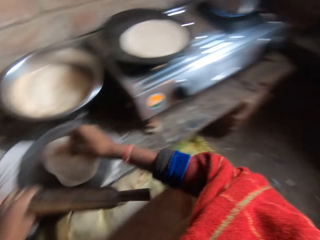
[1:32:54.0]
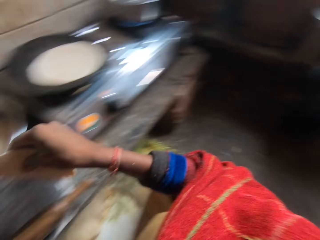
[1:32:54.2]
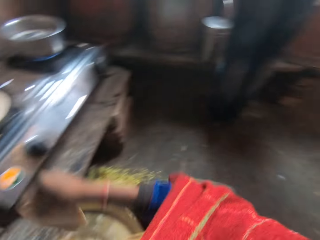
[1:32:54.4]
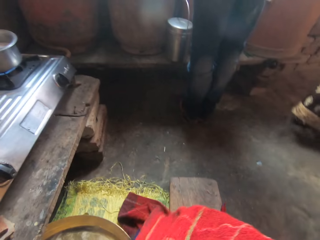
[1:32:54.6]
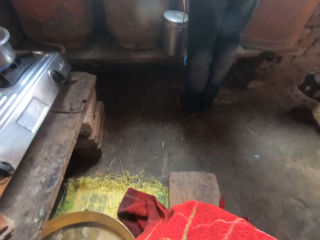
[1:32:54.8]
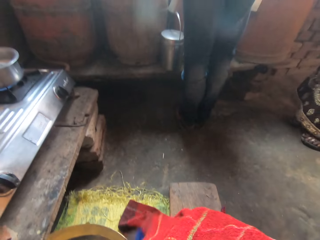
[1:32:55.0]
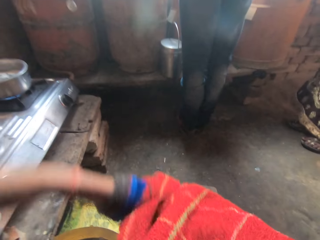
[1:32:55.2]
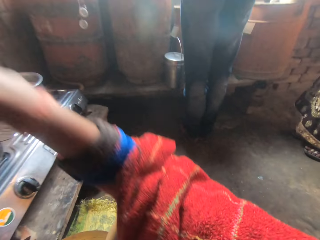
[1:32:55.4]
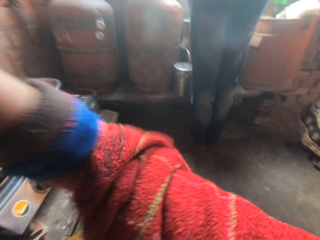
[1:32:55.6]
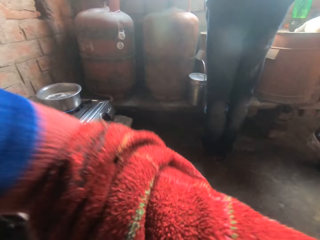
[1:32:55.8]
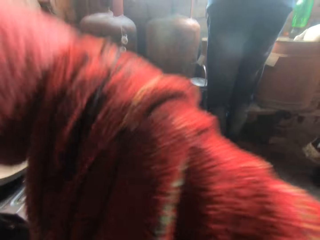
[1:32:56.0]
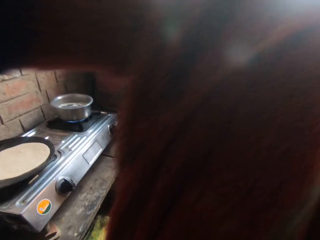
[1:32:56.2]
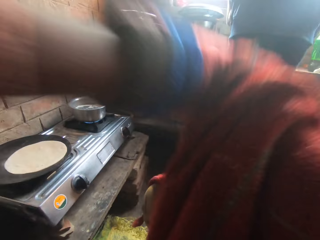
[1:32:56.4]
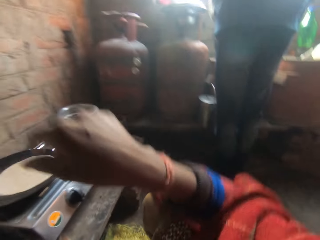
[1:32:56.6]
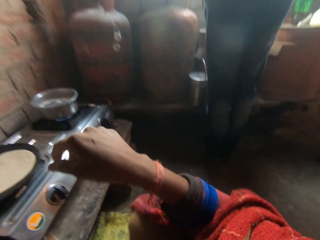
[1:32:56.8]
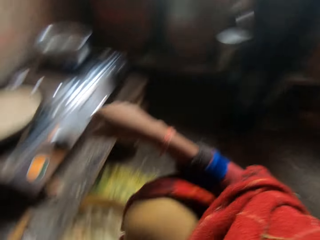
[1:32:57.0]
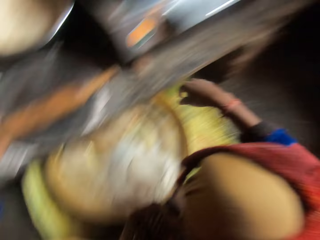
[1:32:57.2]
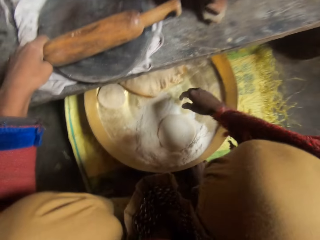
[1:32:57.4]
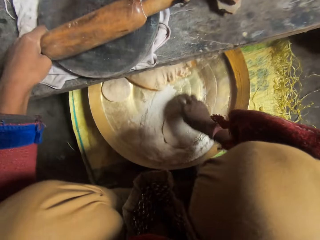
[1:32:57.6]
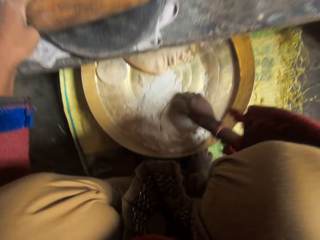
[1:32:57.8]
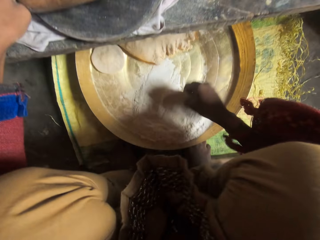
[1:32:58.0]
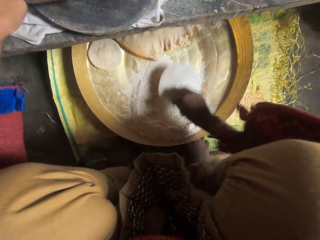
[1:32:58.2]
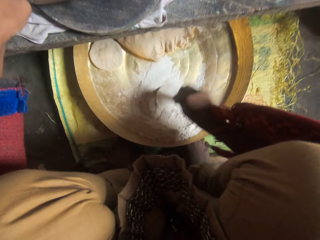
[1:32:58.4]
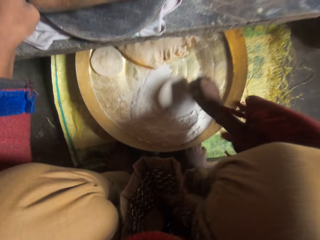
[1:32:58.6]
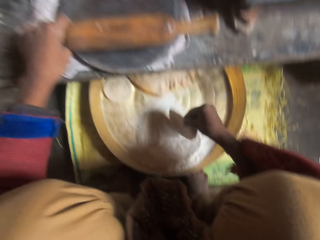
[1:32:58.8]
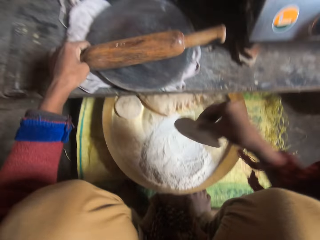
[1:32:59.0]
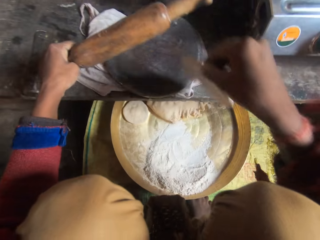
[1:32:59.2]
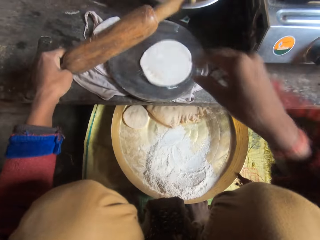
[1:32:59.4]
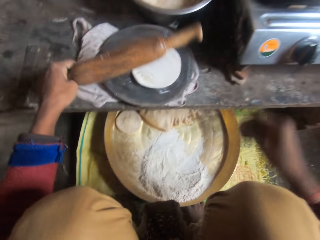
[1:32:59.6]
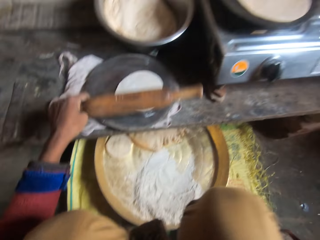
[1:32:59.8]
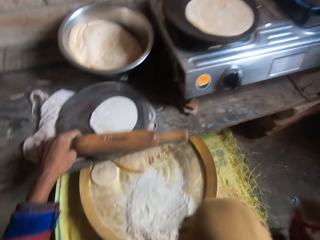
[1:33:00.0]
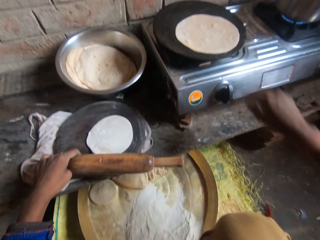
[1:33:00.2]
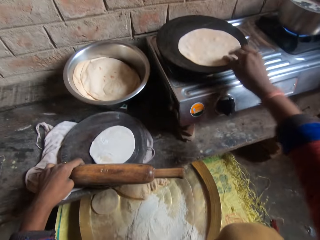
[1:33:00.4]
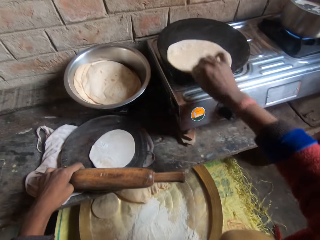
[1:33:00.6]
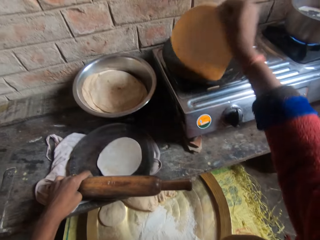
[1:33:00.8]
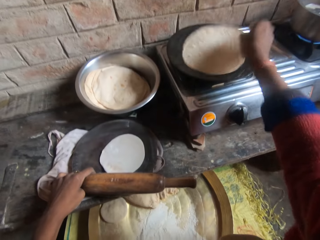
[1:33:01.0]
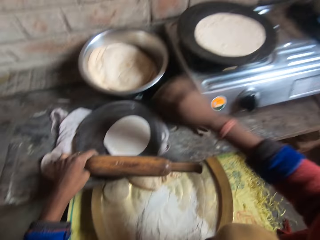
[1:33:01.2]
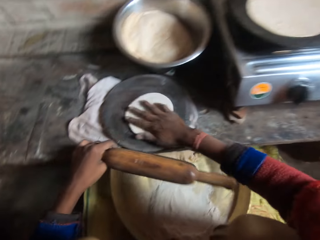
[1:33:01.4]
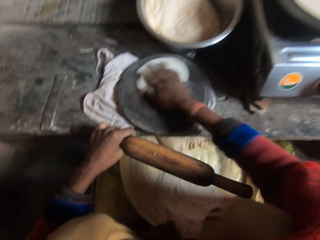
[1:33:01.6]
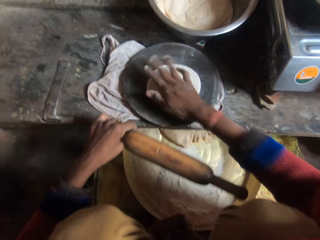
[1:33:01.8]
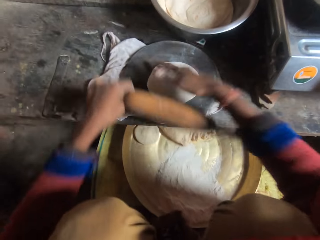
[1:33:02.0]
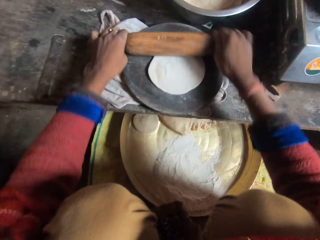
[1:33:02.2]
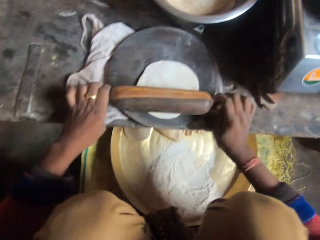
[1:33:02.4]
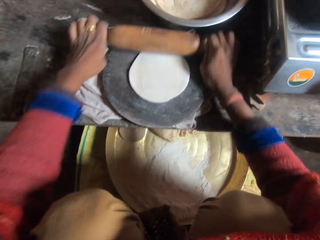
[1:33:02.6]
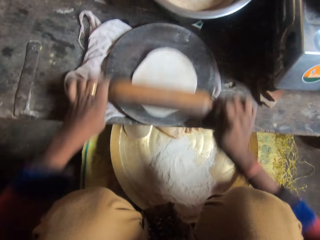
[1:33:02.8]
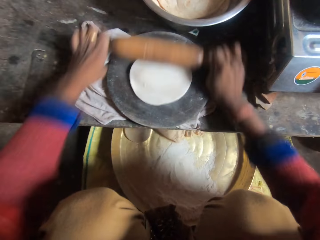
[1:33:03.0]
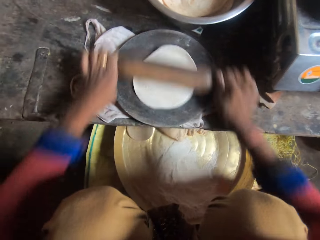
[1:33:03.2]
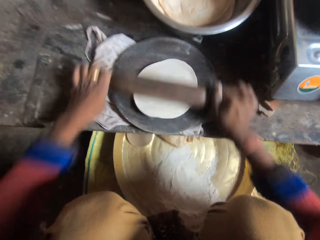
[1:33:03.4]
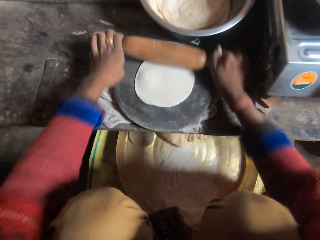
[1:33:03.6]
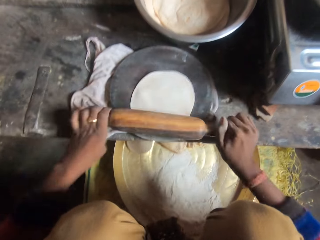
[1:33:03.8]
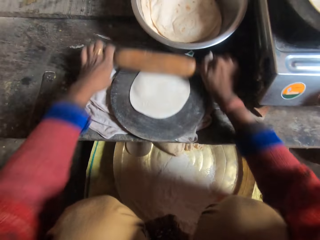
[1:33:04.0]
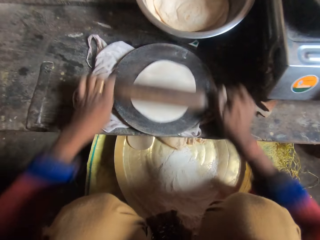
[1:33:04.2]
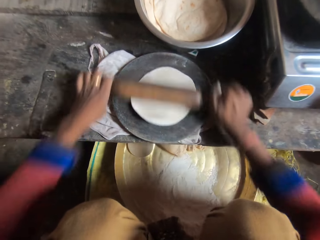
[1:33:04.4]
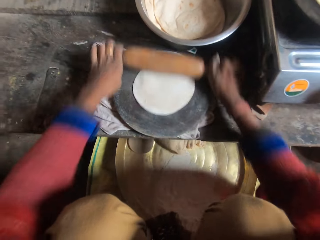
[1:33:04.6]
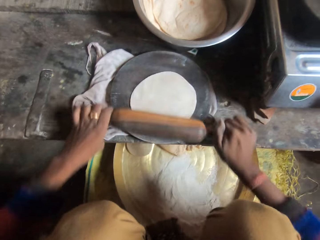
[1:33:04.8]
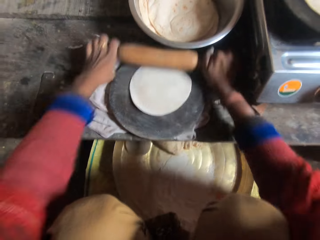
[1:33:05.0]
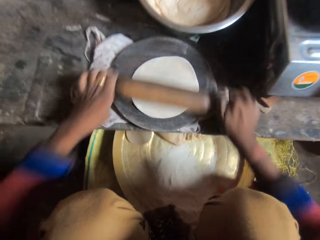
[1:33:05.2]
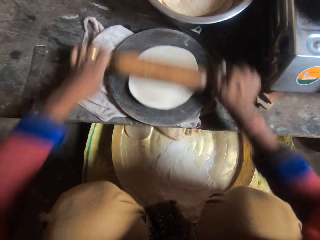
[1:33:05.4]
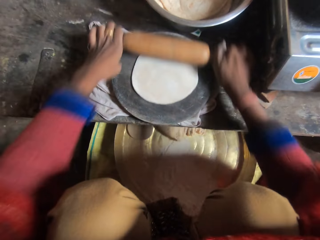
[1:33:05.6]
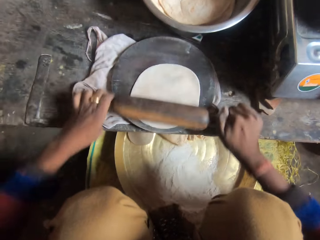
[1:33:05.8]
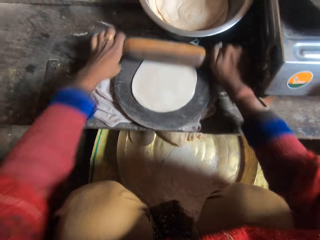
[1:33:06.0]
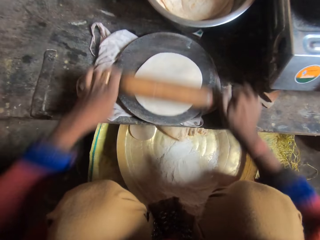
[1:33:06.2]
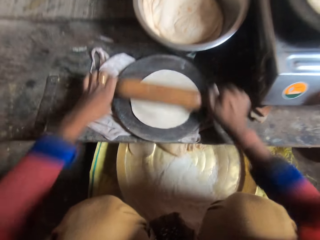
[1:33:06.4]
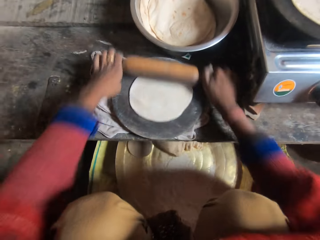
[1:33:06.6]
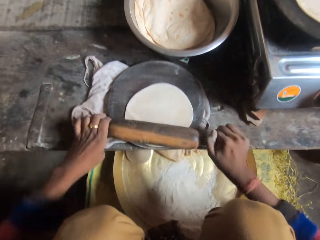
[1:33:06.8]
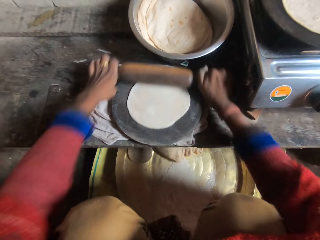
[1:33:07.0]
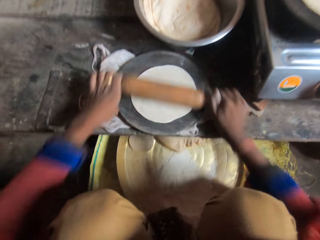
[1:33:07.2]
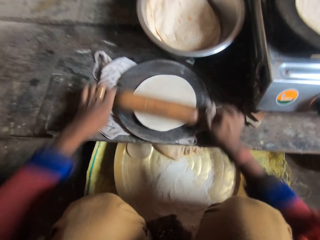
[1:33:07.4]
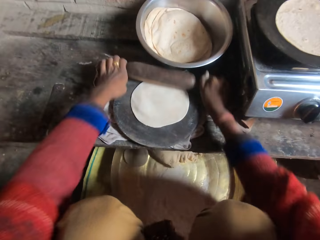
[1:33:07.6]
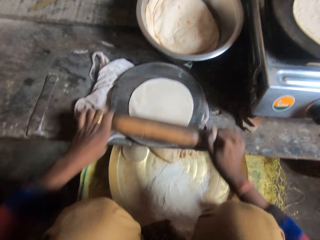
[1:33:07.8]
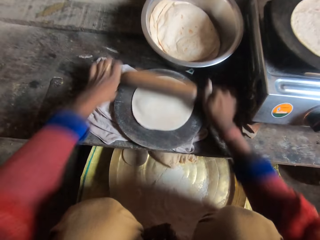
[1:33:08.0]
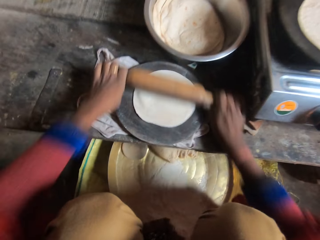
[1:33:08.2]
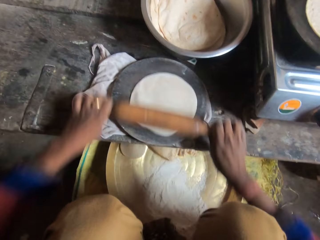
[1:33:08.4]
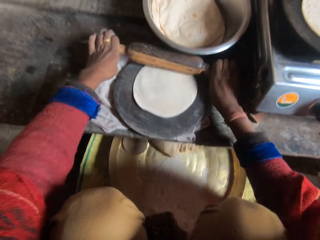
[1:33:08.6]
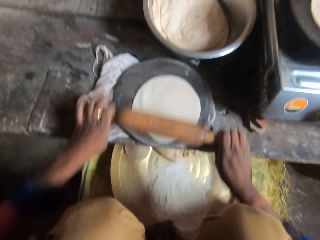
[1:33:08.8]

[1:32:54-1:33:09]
The camera wearer takes the dough from the wood. She moves her hand forward and lowers her hand. She talks to a woman. She wraps the dough in flour. She moves the dough around on the flour. She picks up the dough with her hand. She puts the dough on the wood. She throws the dough on the flat pan. She lowers her hand. She moves her hand forward. She lifts up the flatbread. She adjusts the dough in the pan. She drops the flatbread on the flat pan. She moves her hand towards the dough. She moves the dough on the board with her hand. She holds the rolling pin with both her hands. She flattens the dough with the rolling pin. The woman talks to the camera wearer. The camera wearer flattens the dough with the rolling pin.

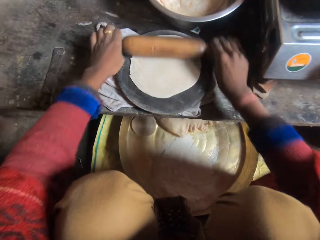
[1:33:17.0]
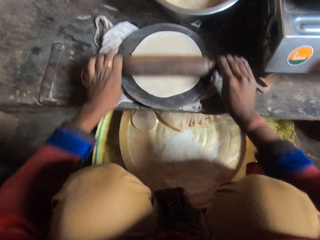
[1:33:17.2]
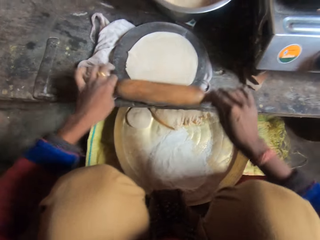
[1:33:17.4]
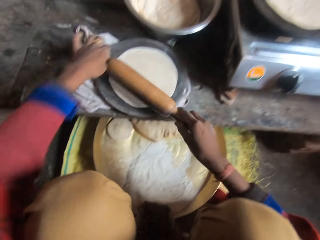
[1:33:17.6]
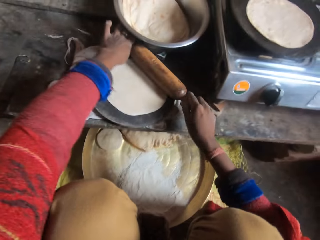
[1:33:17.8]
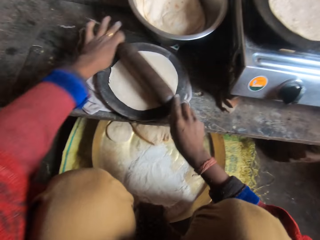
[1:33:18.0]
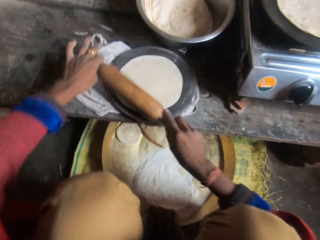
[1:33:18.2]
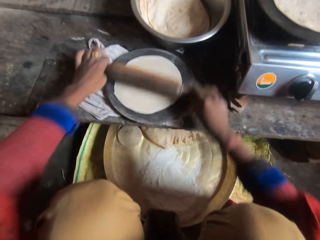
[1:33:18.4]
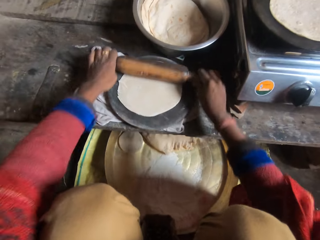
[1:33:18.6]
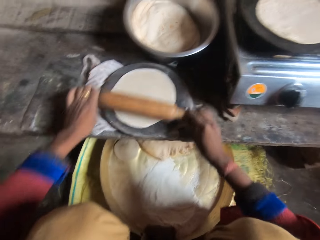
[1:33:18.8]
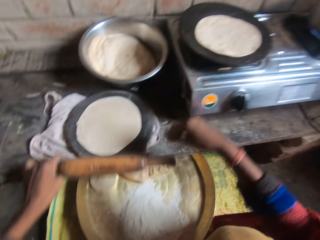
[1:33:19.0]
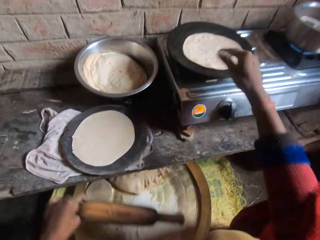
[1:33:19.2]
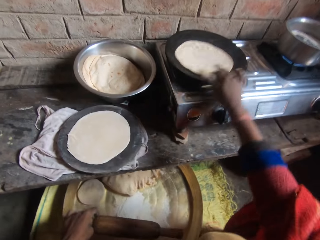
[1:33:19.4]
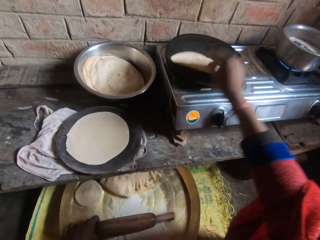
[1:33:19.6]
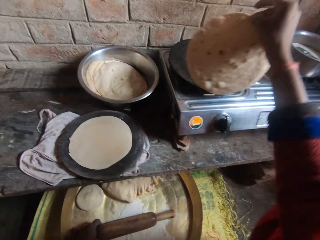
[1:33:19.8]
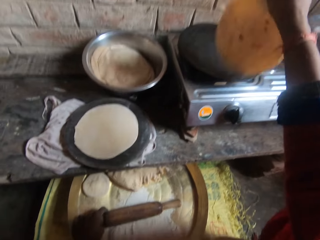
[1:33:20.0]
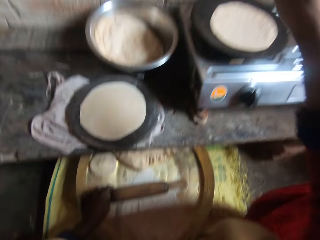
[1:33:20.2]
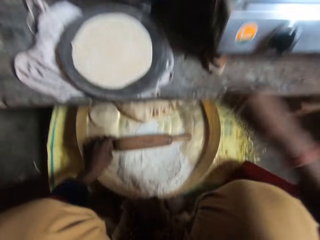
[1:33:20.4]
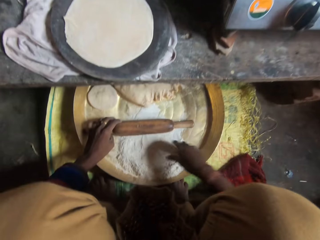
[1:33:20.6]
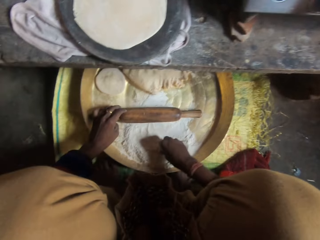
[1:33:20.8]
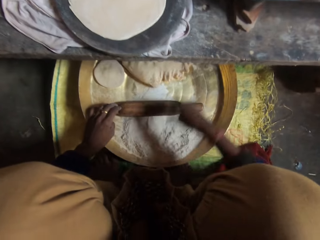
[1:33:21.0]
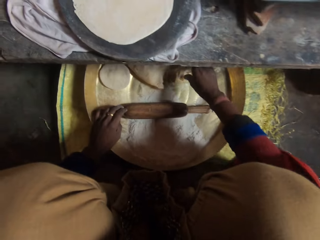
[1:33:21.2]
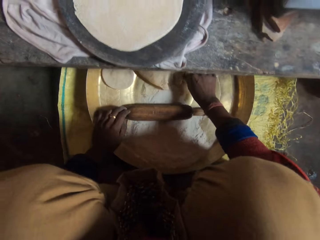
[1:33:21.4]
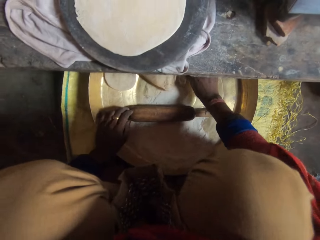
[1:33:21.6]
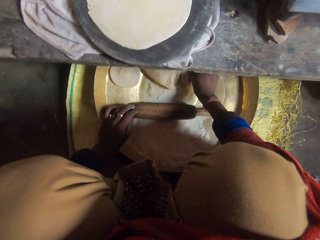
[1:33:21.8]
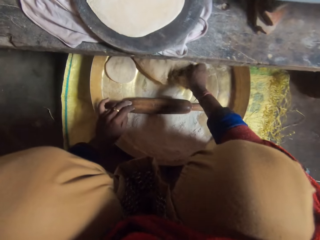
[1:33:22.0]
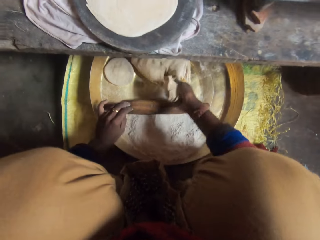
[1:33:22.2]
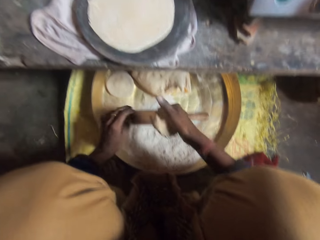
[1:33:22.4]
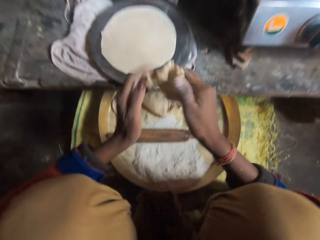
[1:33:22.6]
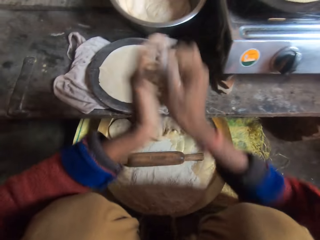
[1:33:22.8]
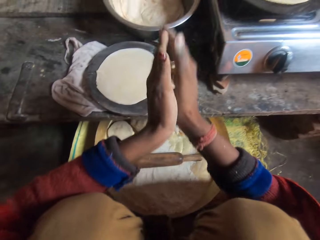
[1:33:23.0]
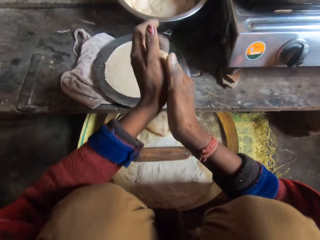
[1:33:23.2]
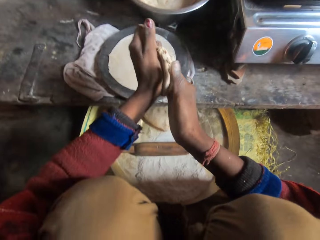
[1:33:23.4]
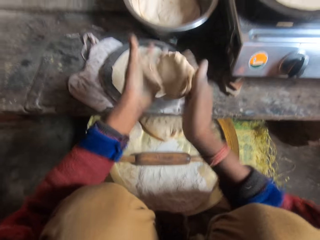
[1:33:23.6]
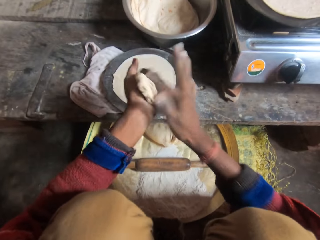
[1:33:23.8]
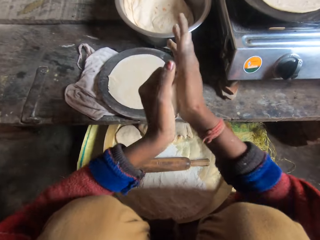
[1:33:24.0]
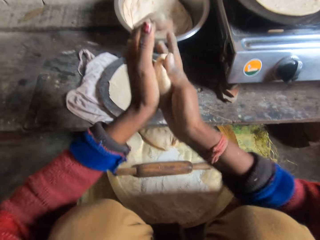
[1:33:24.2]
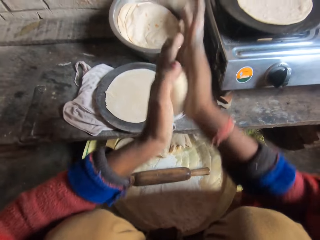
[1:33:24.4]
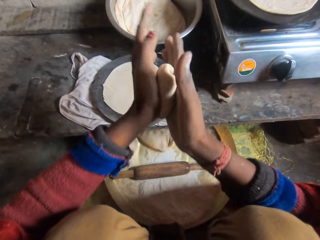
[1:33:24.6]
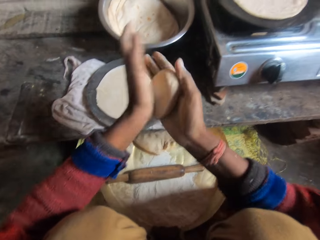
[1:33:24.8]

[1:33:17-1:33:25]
The camera wearer talks to a woman. She moves her hand forward, lowers the rolling pin and picks up the flatbread. She adjusts the dough in the pan. She holds the rolling pin over the flour. She talks to the woman. She drops the flatbread on the flat pan. She talks to the woman. She lowers her hand. She holds the flour with her hand. She moves her hand forward. She molds the dough with flour with her hands. She cuts the dough with her hand. She raises her hands. She rolls the dough with her hands.
